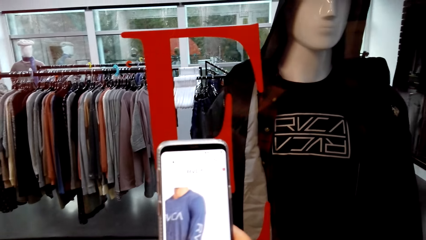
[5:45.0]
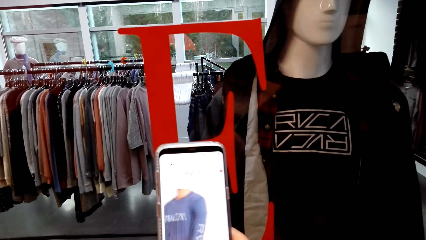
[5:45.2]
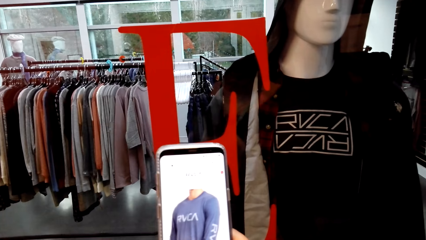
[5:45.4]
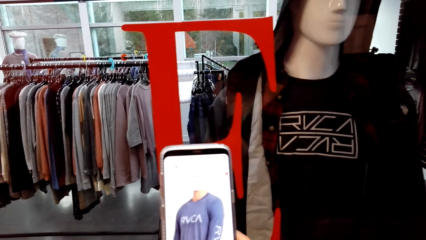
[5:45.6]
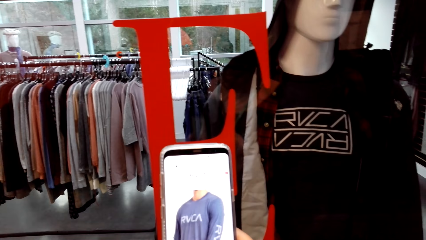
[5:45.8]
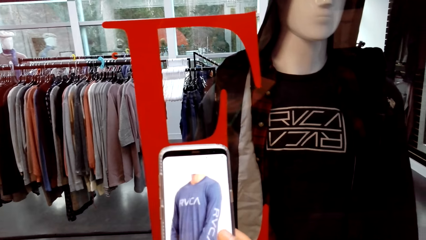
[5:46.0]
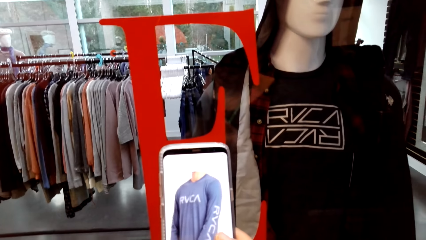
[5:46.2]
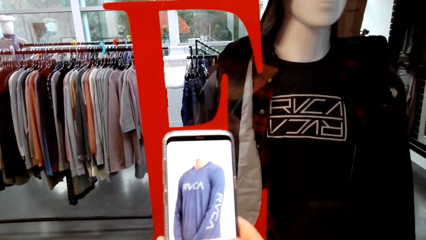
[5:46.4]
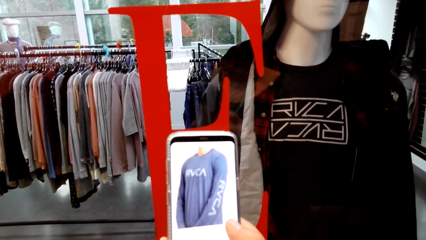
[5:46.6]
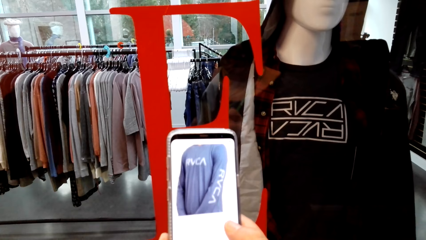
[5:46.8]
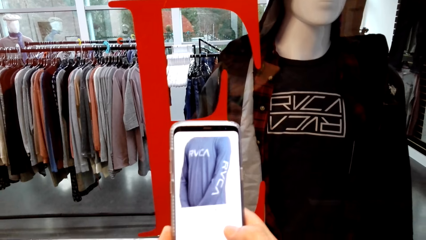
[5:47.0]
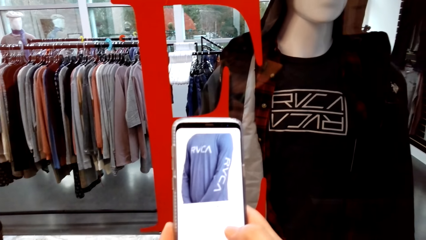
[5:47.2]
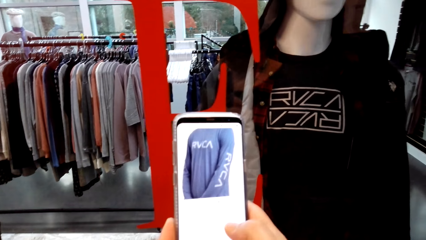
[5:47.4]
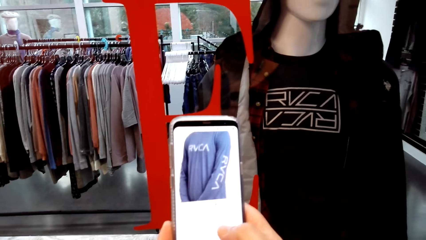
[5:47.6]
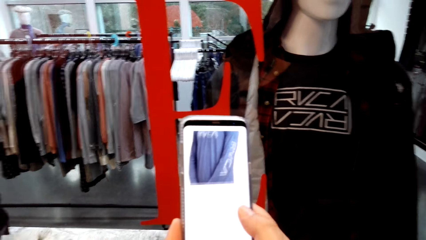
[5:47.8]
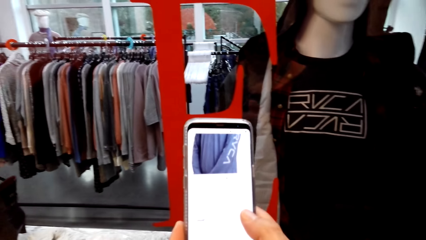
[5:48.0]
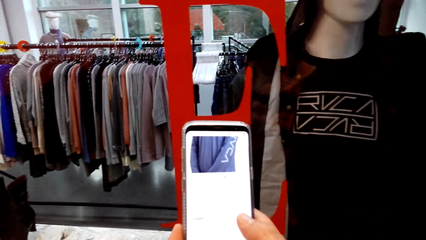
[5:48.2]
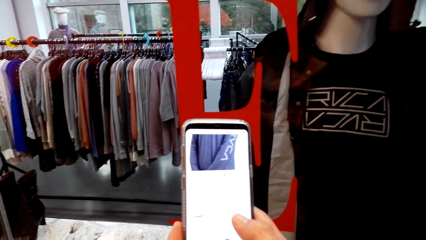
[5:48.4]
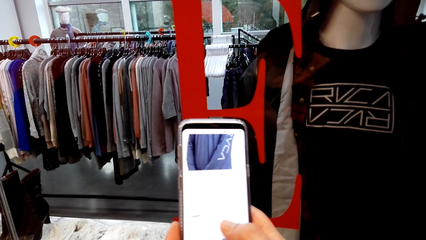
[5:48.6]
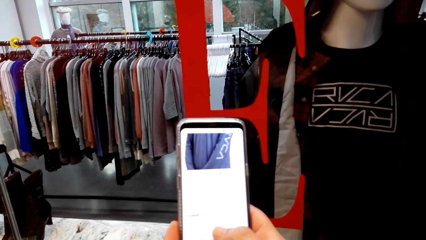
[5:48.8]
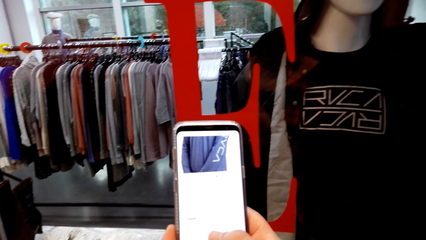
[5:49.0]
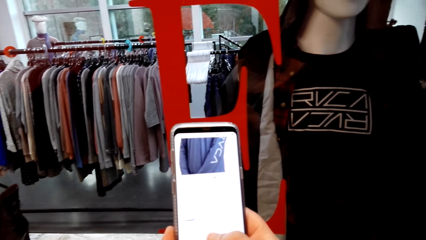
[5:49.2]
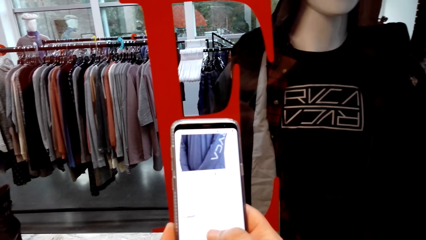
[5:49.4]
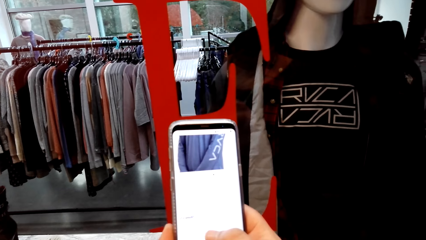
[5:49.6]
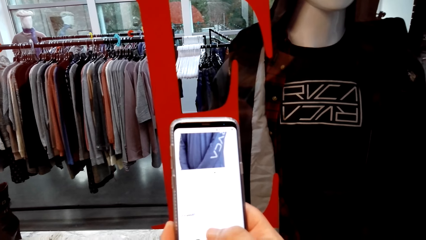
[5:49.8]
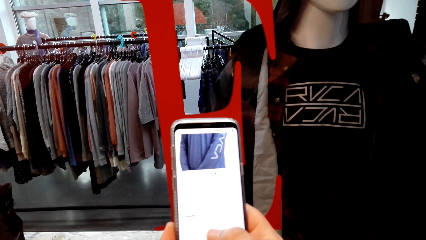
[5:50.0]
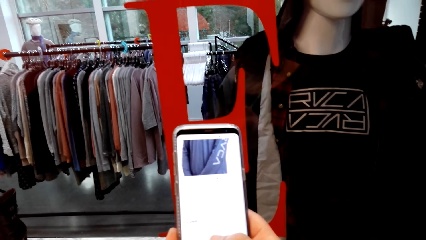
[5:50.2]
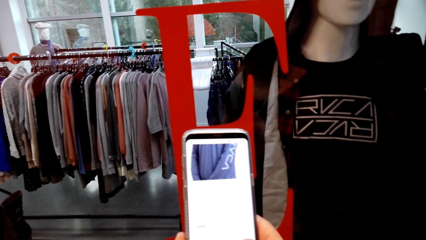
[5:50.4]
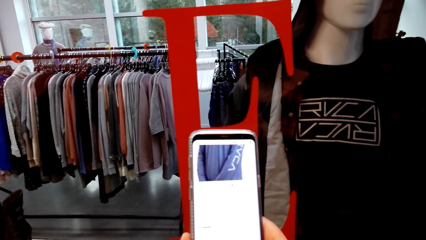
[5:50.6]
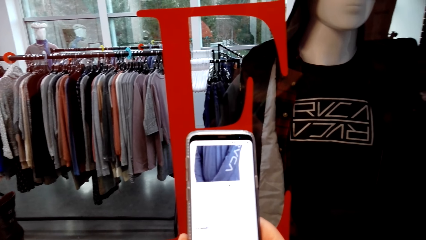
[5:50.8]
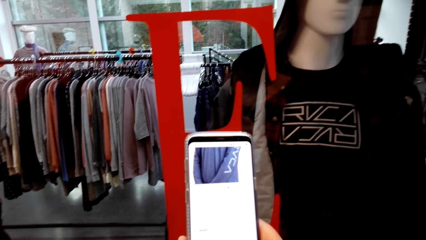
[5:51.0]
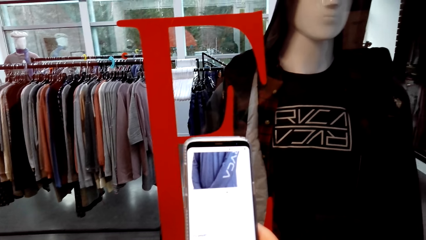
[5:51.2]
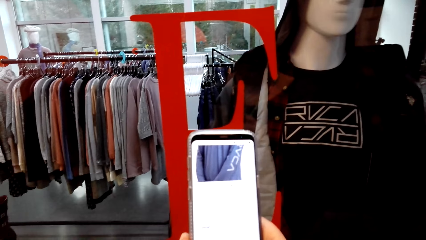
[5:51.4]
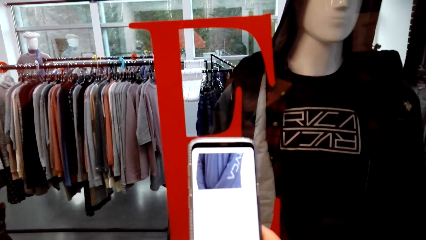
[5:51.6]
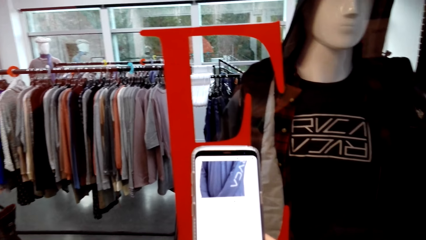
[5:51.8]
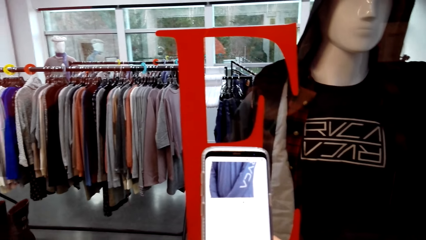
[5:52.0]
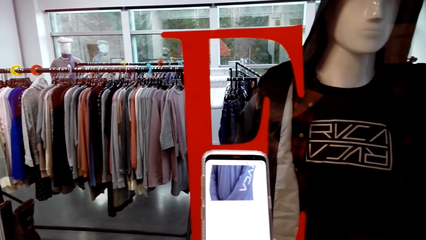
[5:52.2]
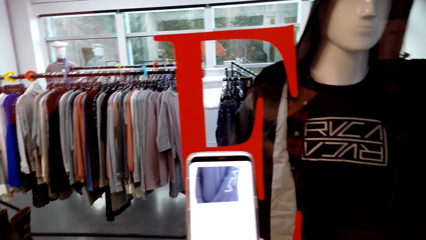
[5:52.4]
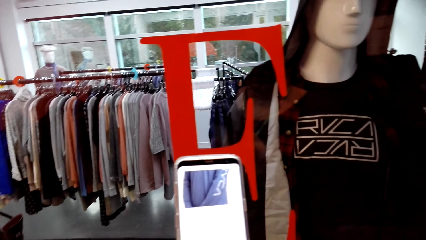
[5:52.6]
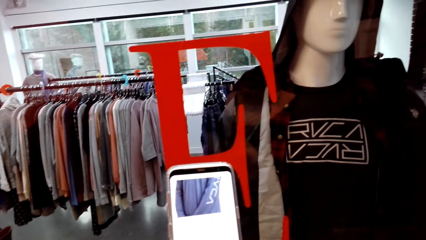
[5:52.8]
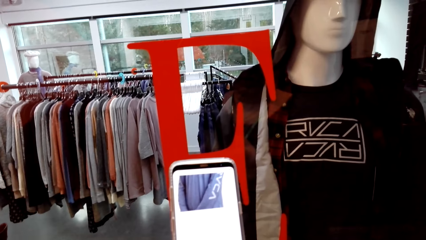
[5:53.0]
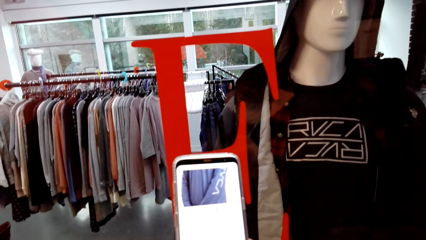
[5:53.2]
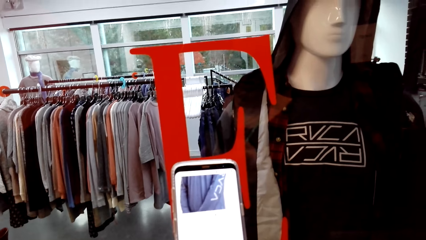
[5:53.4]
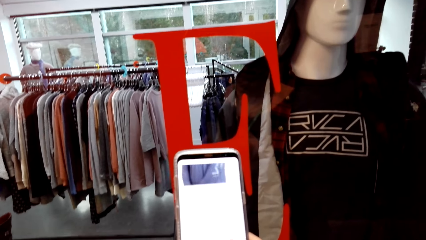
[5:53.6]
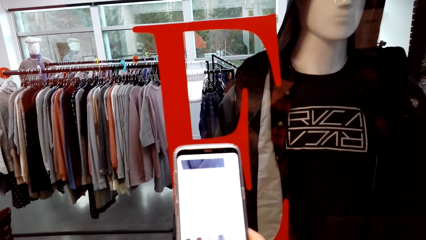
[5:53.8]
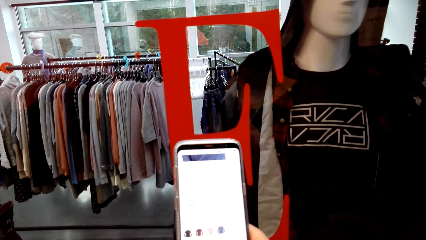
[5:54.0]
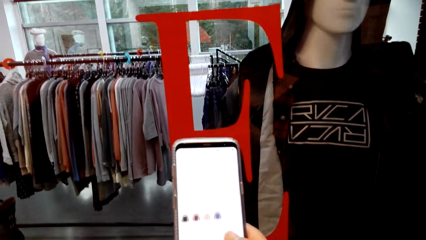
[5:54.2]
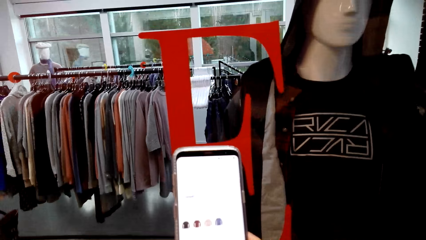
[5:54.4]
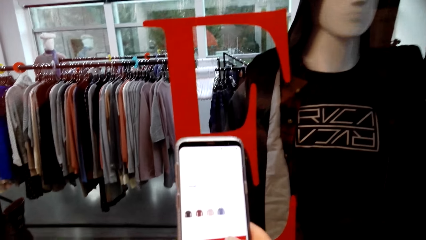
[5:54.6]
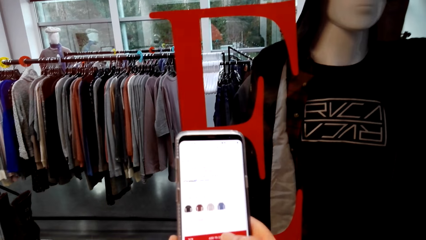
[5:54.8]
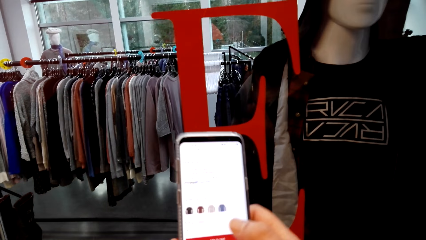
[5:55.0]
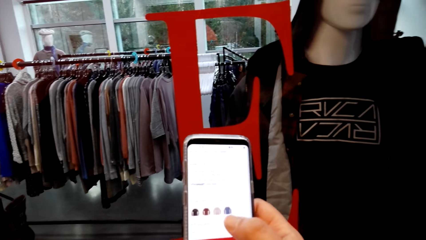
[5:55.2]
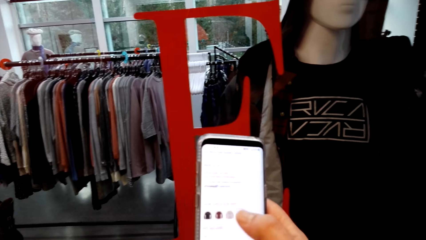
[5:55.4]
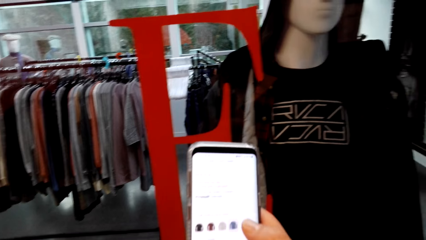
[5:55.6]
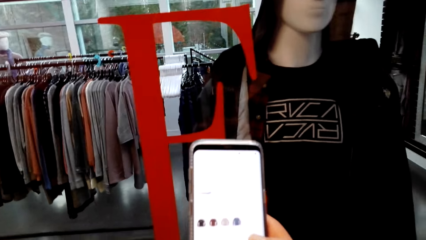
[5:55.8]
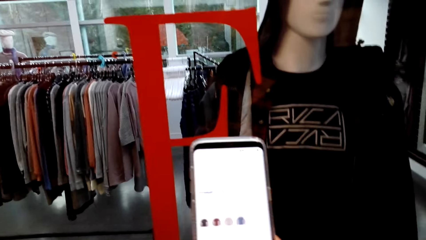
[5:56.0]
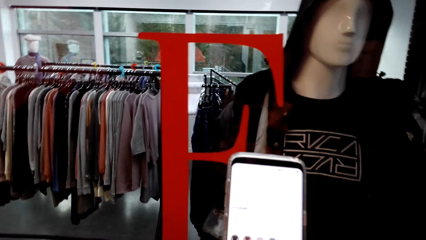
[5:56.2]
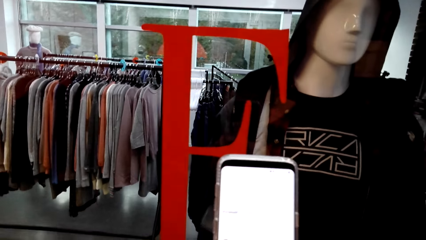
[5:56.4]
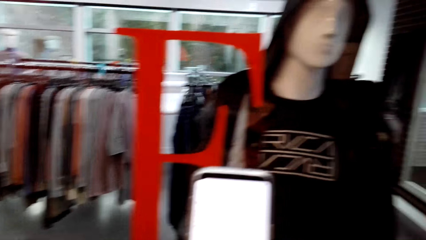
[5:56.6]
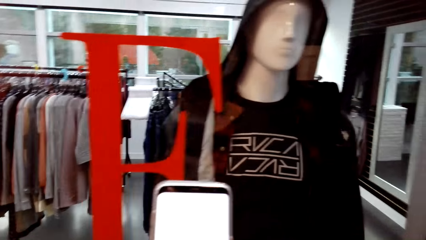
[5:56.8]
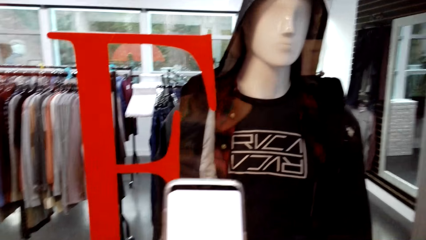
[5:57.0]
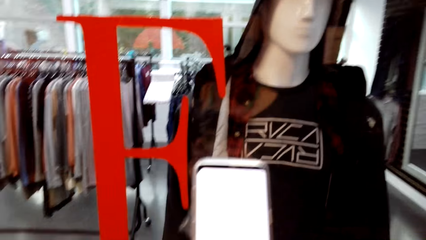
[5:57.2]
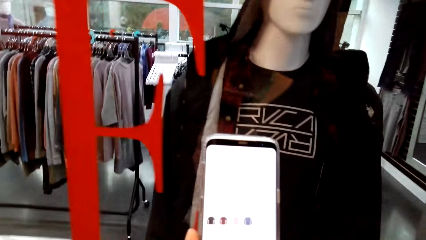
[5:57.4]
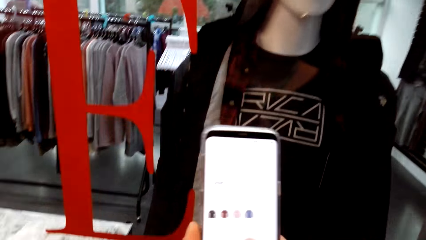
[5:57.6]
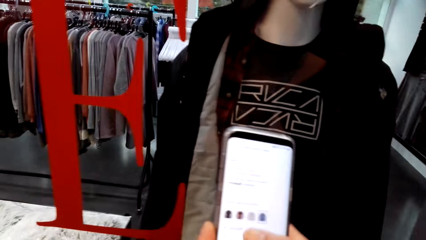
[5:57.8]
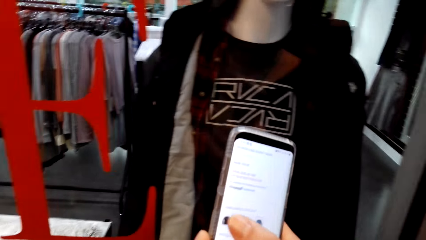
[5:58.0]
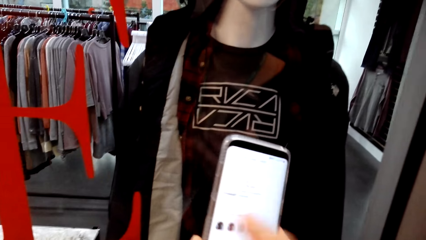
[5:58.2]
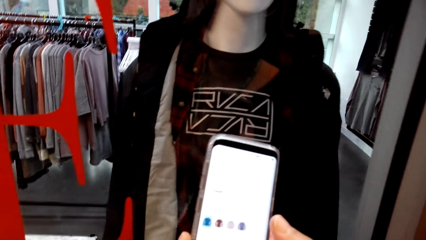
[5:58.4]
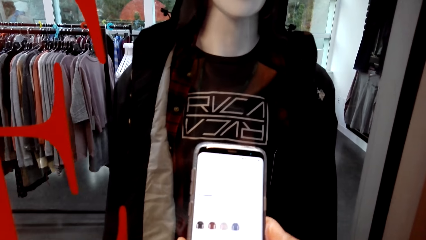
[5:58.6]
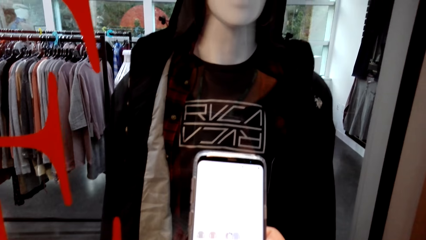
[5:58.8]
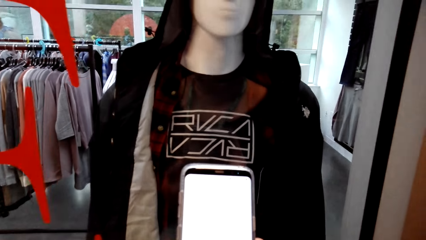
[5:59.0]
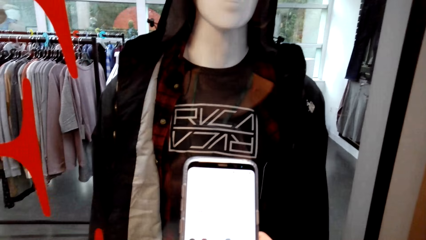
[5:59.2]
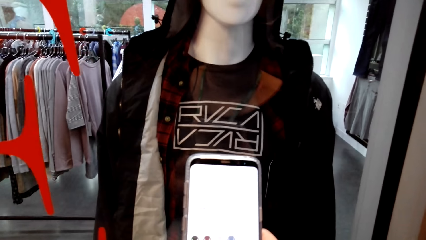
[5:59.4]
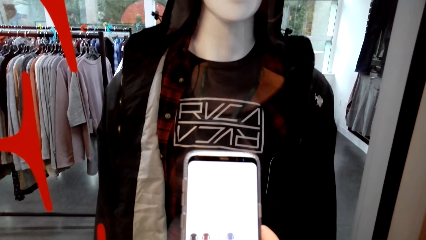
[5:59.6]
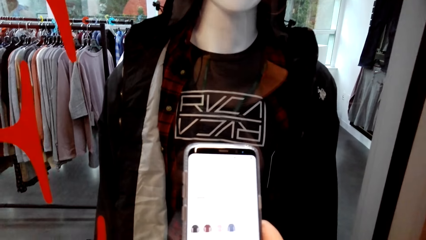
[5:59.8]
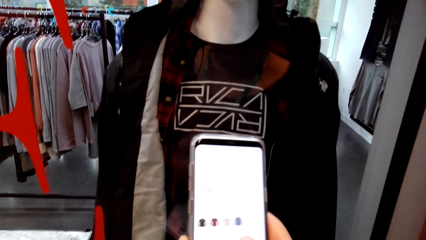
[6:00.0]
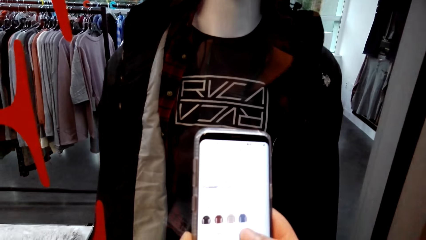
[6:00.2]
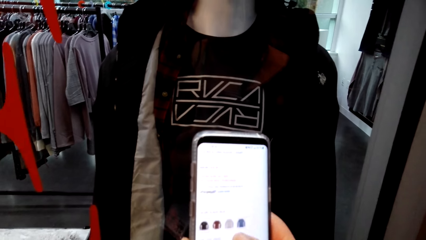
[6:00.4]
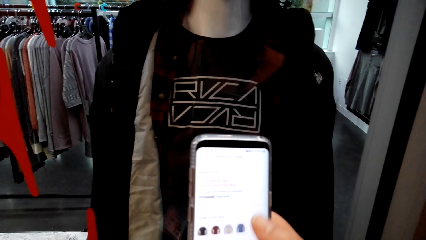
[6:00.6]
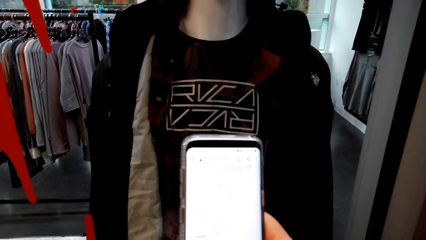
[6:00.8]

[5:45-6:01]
The camera wearer looks at the phone screen and talks to a man. They talk to the man again. They touch the phone screen and look at the phone screen.
